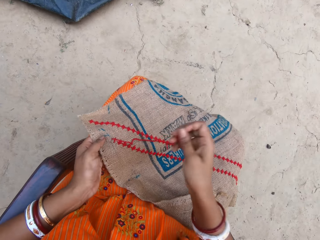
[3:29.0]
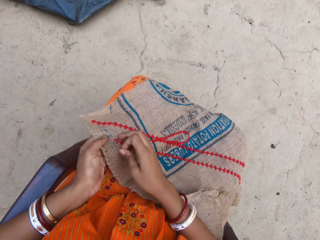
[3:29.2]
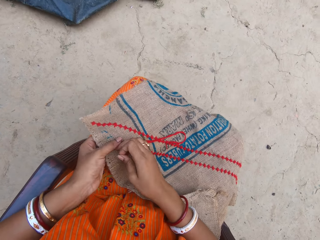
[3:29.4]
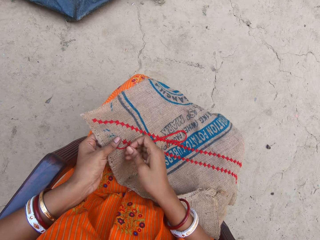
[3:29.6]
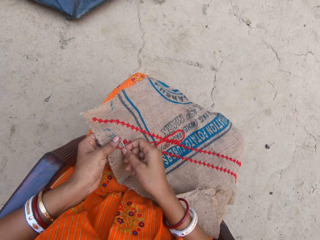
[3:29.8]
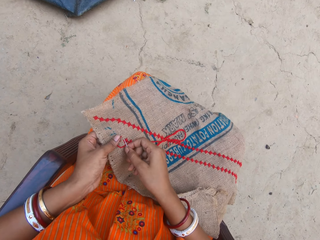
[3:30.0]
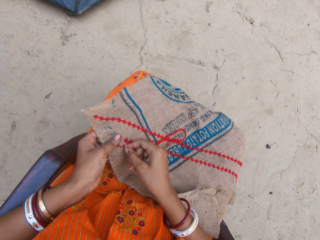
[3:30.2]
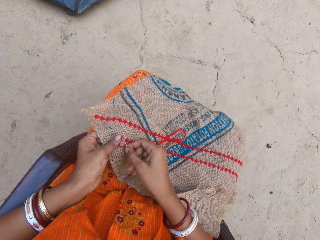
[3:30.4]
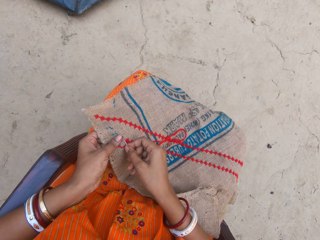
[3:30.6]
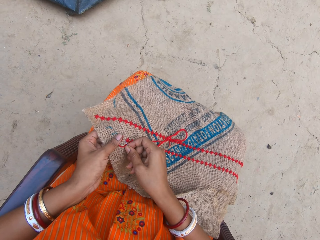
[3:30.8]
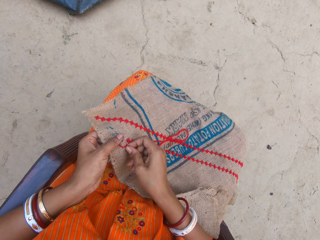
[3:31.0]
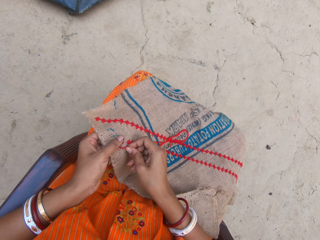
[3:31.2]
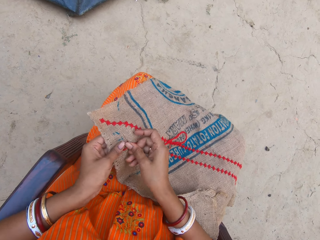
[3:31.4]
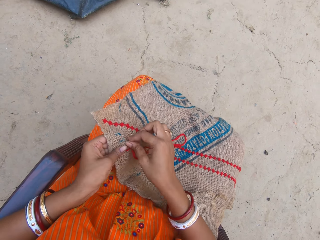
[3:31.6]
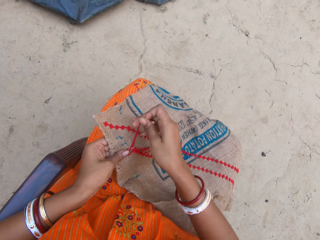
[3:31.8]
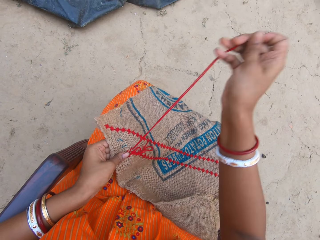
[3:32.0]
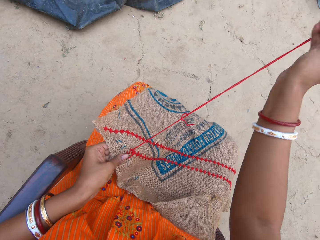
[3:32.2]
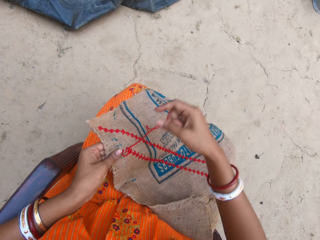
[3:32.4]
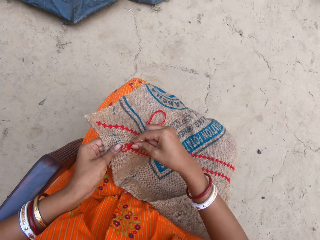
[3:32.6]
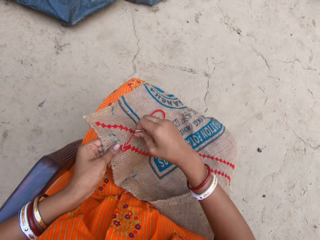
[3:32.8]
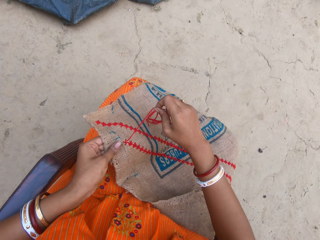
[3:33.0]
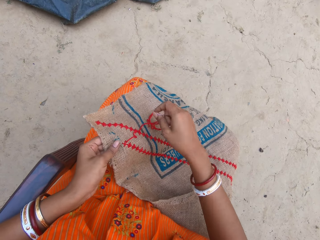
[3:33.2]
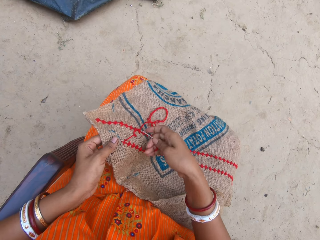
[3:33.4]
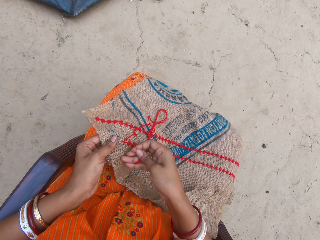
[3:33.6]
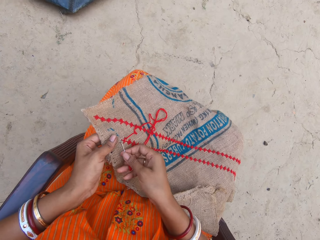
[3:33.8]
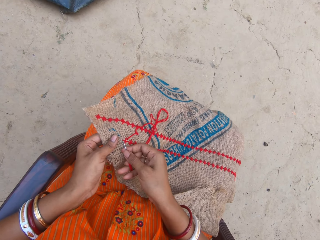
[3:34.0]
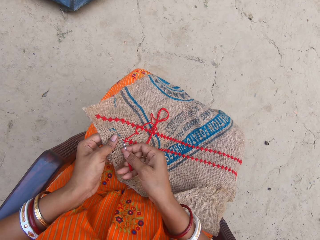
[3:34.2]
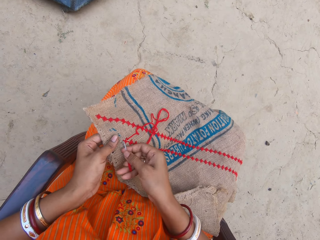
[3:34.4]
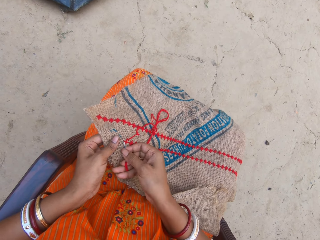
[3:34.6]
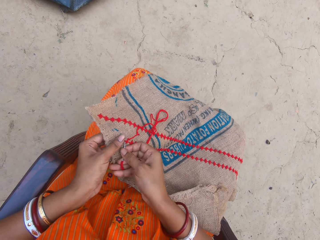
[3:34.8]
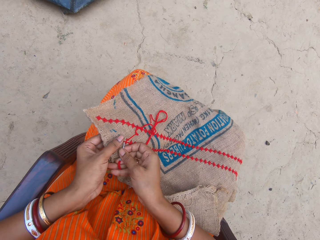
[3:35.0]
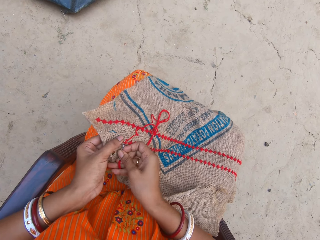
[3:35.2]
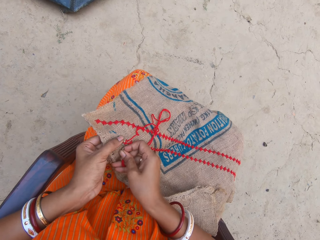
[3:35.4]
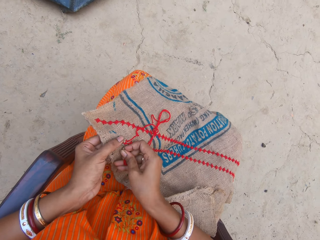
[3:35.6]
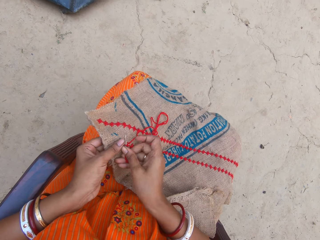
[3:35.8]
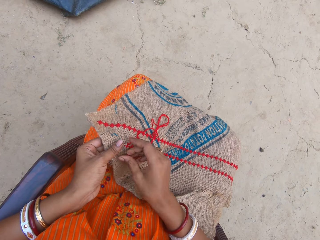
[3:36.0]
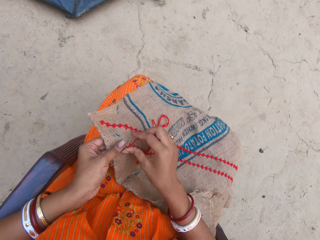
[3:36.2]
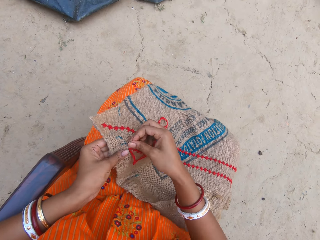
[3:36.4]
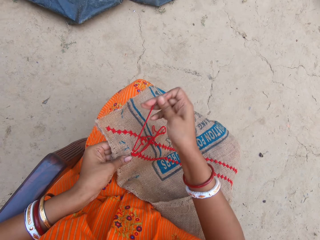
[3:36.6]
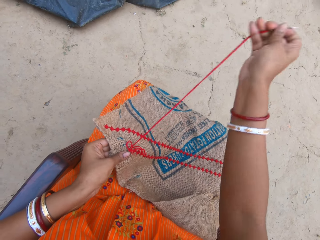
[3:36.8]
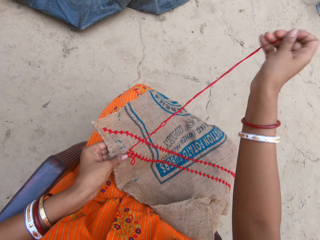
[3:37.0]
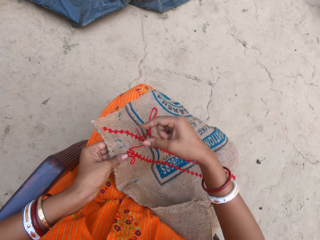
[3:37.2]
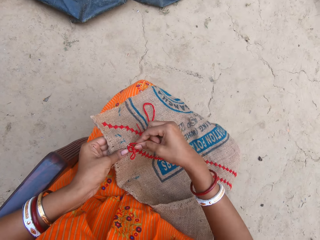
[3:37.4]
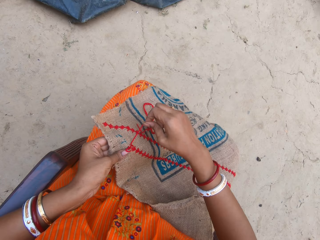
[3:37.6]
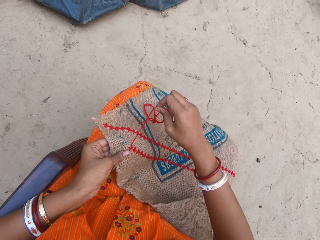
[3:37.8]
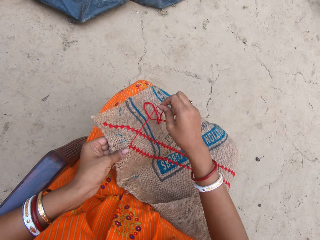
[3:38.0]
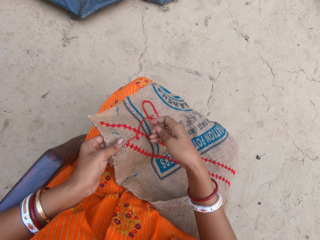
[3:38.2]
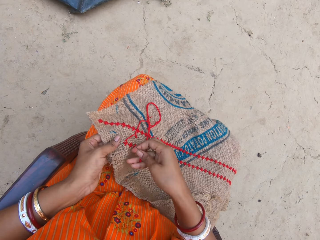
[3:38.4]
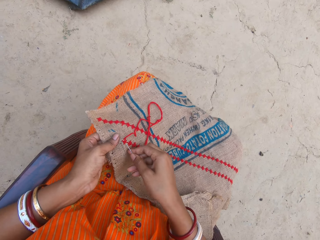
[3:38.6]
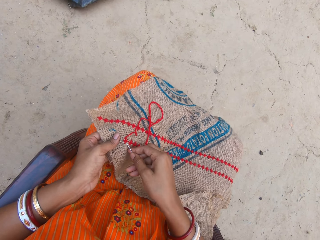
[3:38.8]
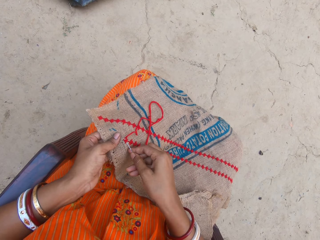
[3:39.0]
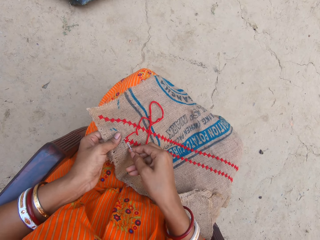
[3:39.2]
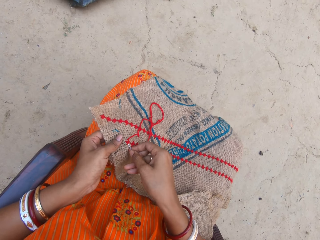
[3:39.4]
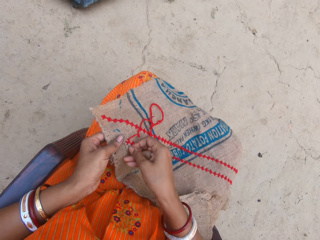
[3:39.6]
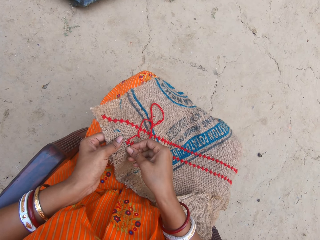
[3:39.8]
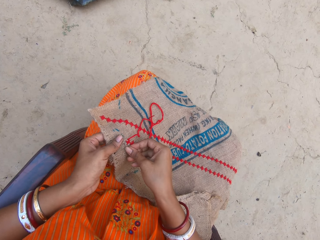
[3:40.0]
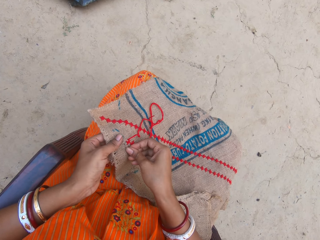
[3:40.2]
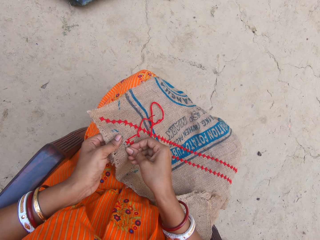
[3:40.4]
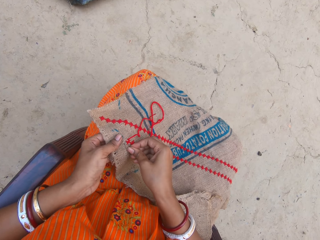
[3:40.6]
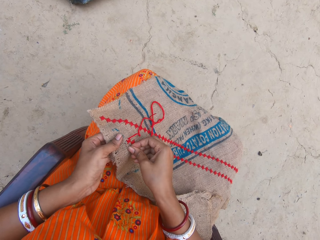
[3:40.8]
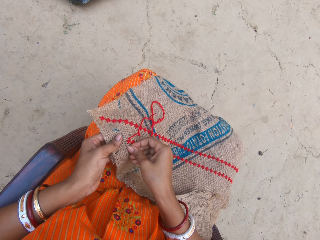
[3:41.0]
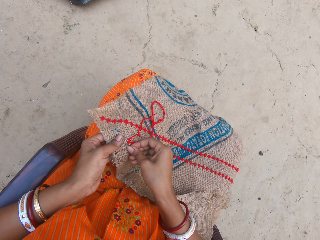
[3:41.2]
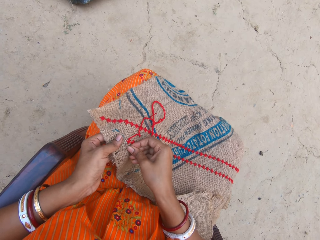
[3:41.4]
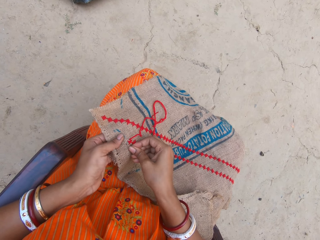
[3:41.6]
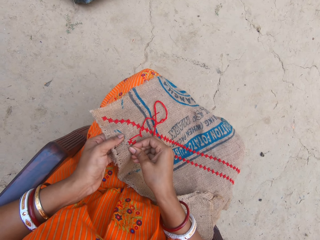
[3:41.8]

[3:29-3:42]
The camera wearer sews the fabric. They pull the thread. They sew the fabric. They pull the thread. They sew the fabric.

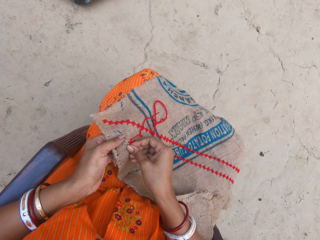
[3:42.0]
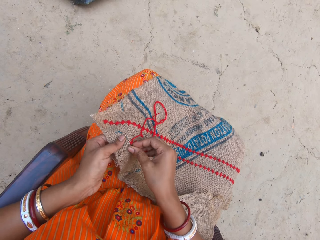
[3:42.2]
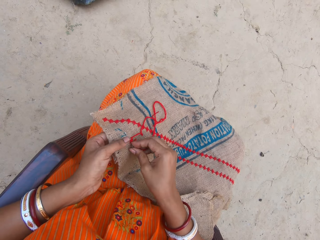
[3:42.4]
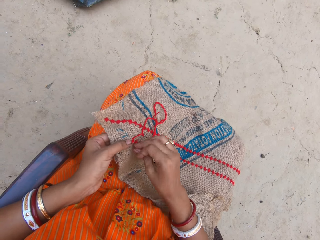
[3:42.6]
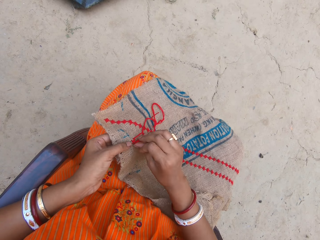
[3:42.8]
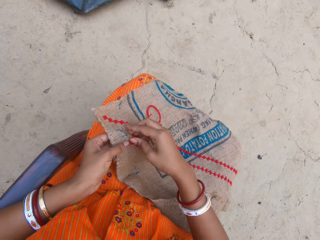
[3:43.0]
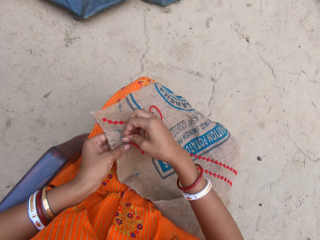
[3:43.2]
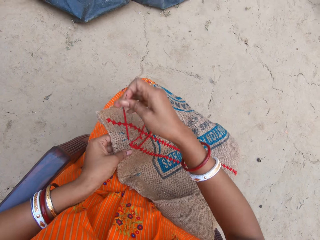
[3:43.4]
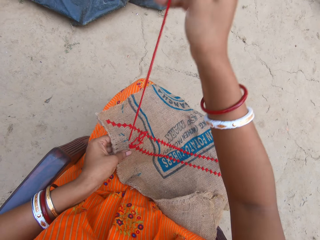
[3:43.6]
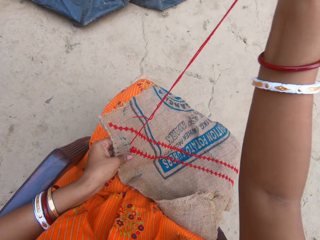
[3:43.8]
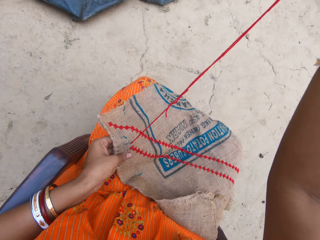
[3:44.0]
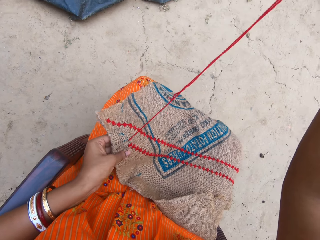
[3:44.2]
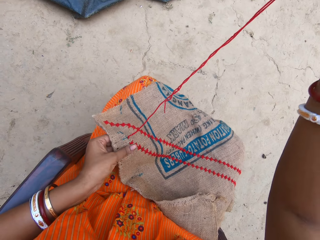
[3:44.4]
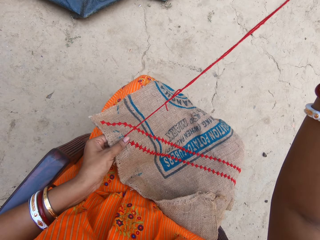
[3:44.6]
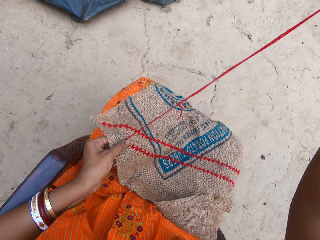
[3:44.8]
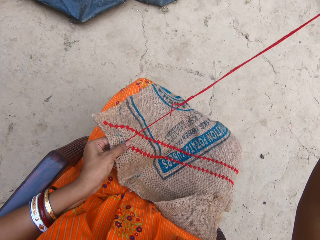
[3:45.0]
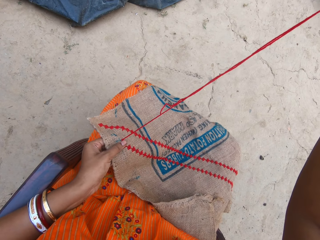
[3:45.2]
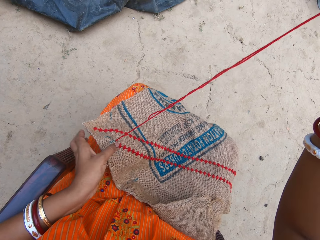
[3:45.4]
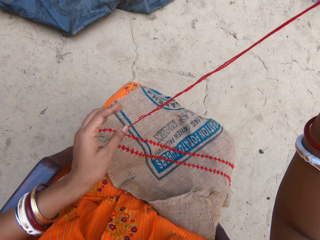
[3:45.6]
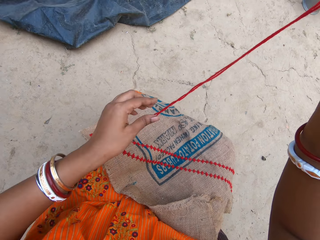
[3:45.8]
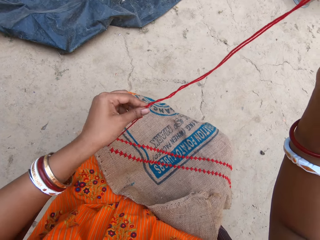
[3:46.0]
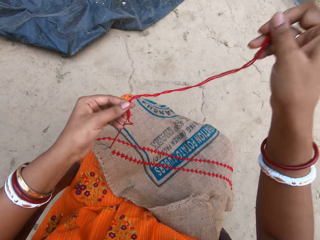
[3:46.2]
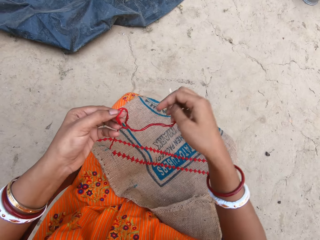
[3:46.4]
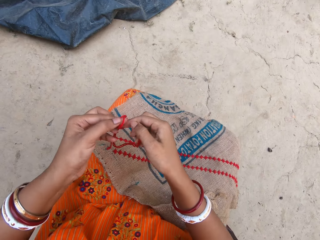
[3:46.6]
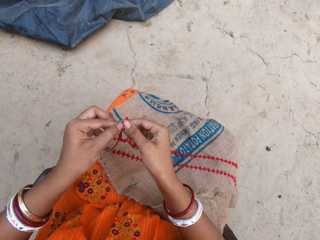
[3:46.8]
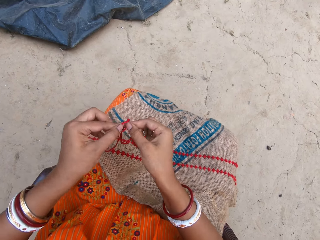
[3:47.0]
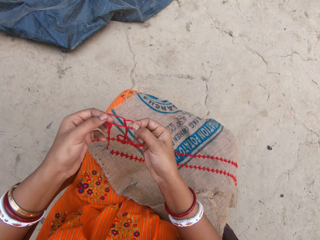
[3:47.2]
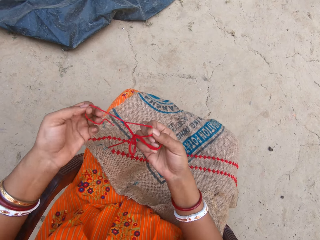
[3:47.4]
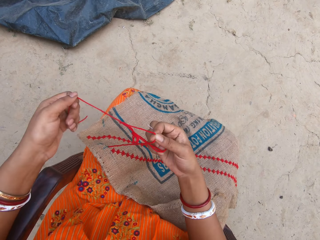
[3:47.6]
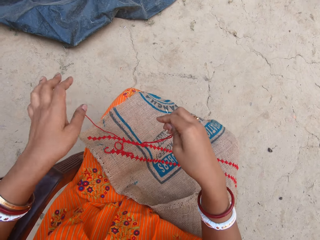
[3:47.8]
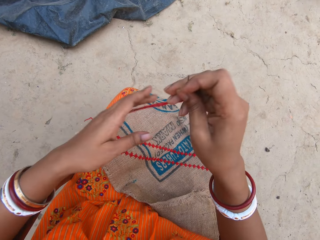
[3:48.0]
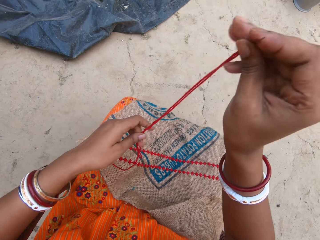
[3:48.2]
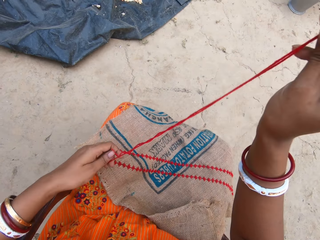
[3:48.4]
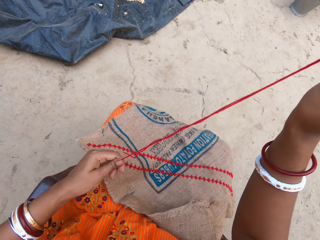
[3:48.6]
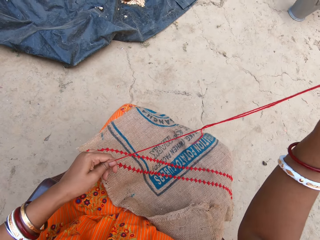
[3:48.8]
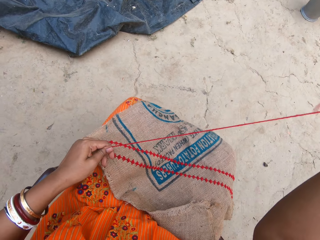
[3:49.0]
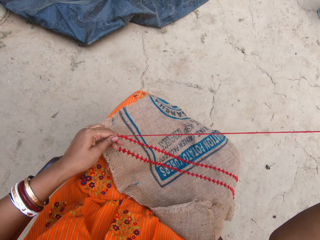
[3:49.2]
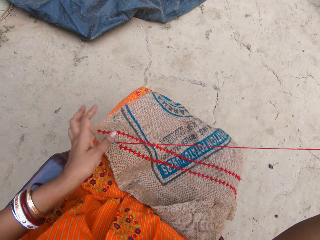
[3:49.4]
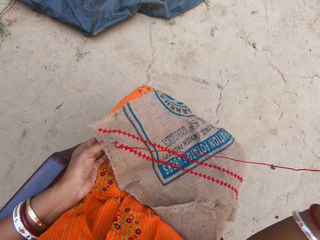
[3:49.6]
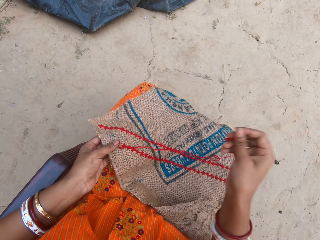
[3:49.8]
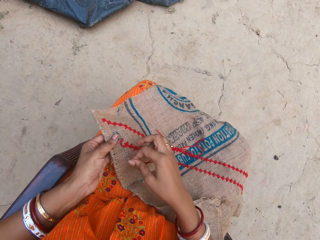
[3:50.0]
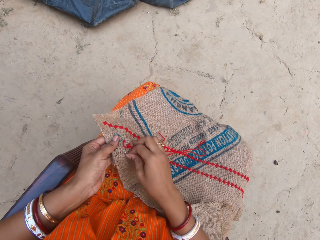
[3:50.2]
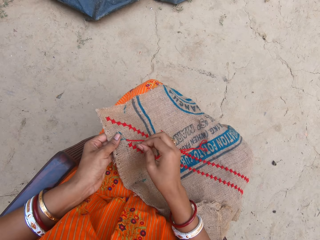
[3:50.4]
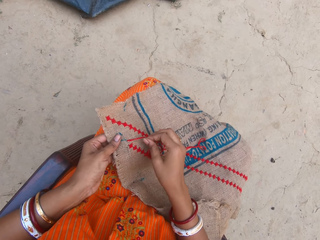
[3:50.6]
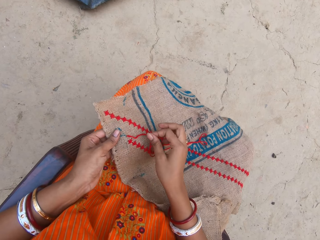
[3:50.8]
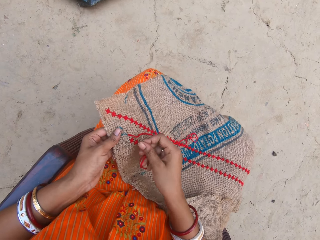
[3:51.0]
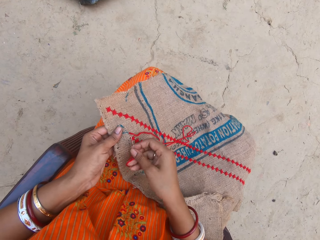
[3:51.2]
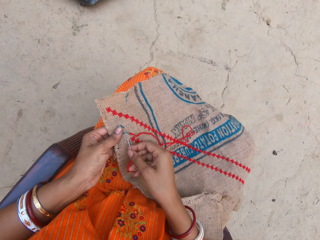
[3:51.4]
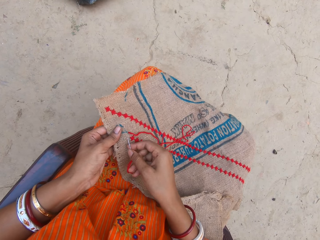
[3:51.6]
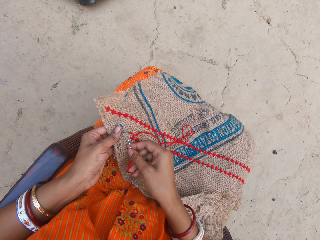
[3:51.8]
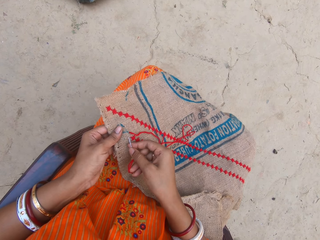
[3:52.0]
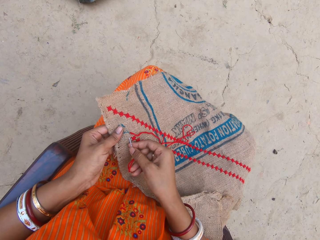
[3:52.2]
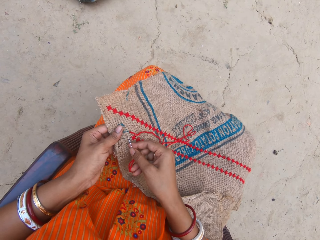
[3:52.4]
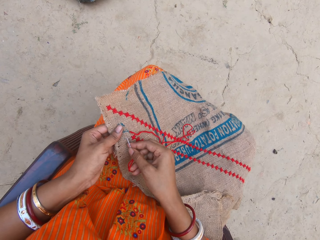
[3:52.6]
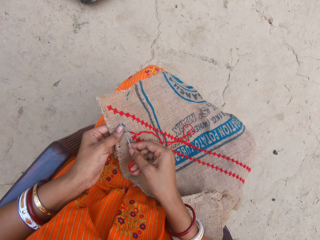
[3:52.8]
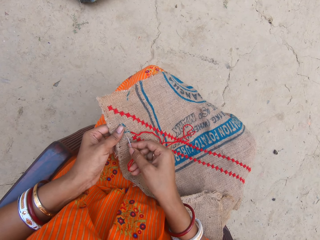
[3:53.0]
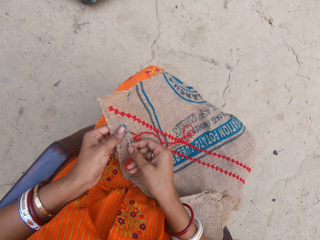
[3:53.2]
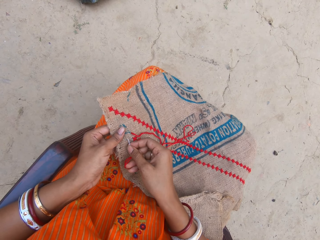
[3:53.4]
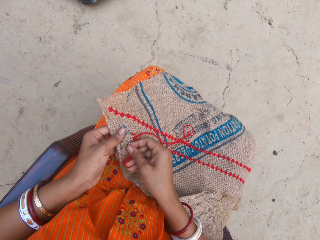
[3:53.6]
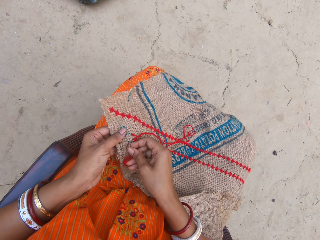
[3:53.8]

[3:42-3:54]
The camera wearer pulls the thread. She holds the thread on the needle with her left hand. She separates the thread. She unties the thread on the needle with both hands. She moves the thread. She holds the piece of sack on her lap with her left hand. She embroiders the piece of sack with both hands.
